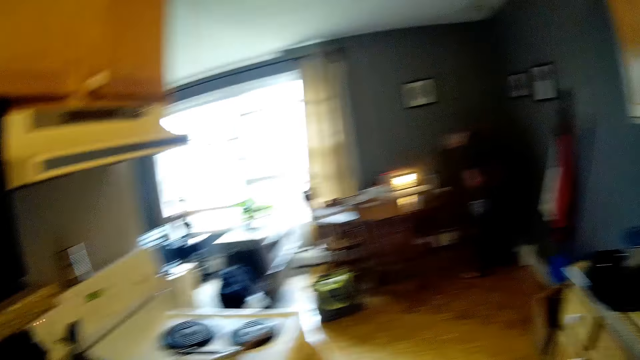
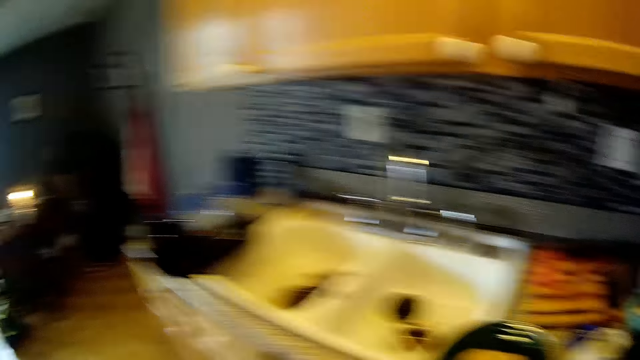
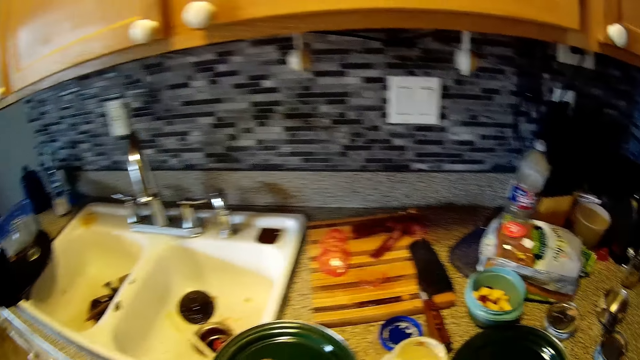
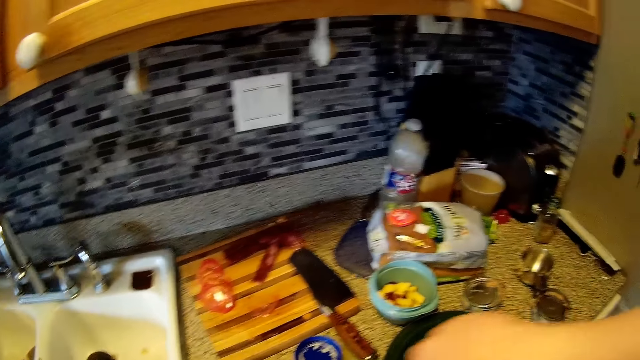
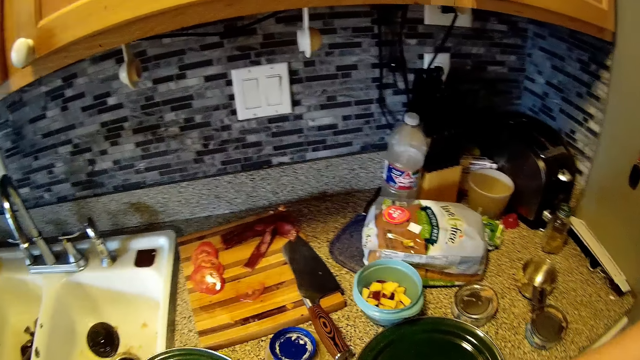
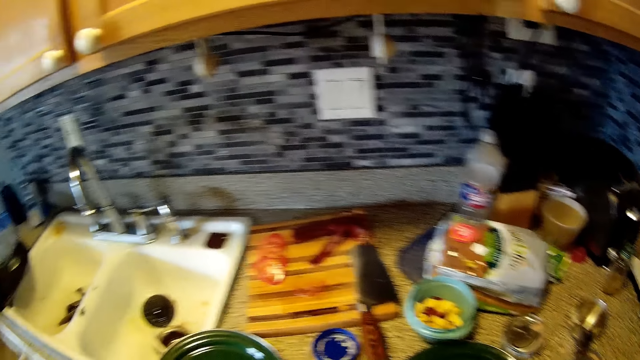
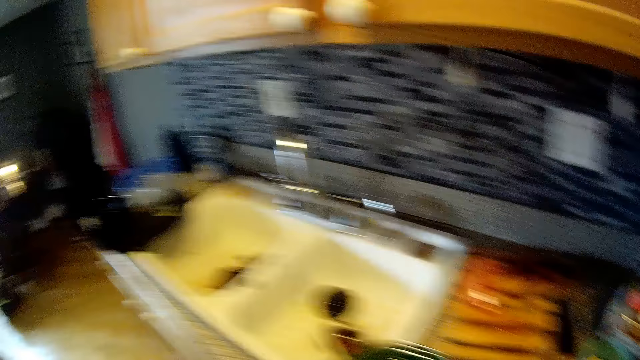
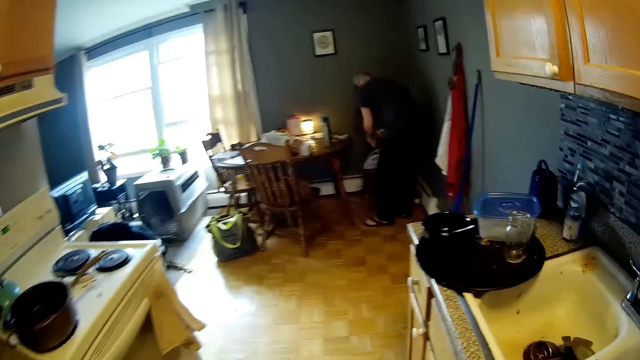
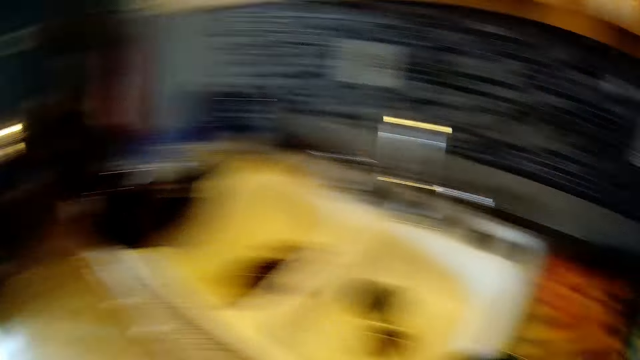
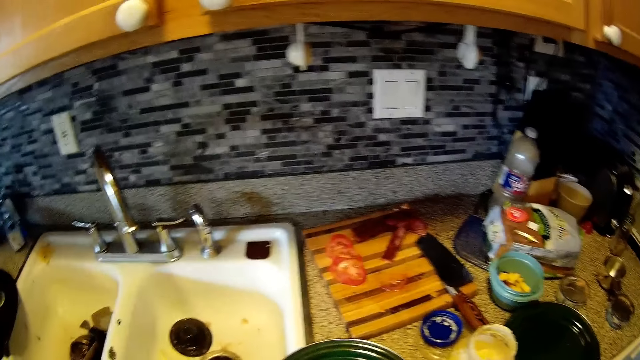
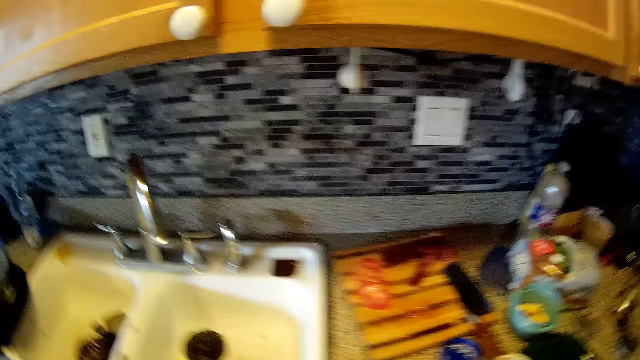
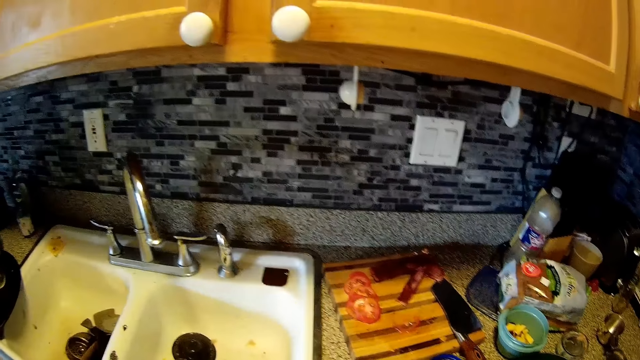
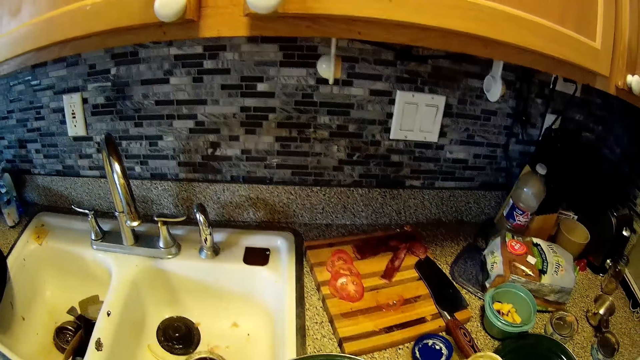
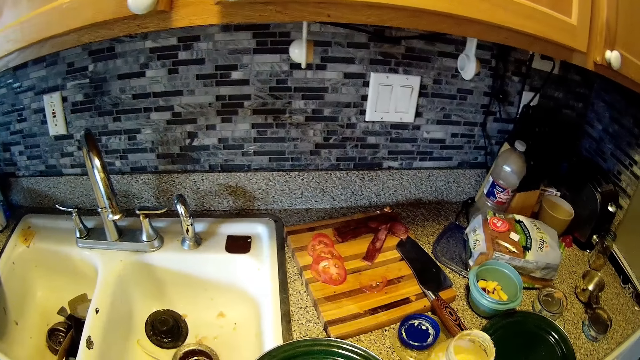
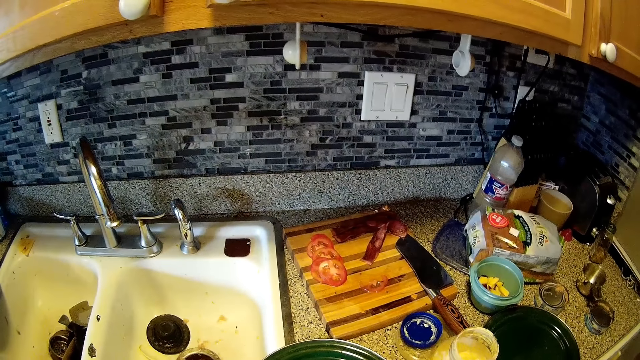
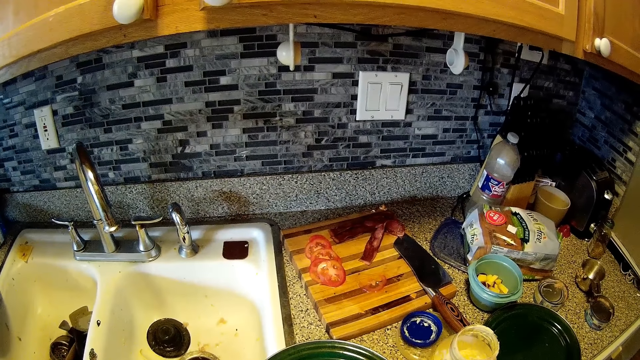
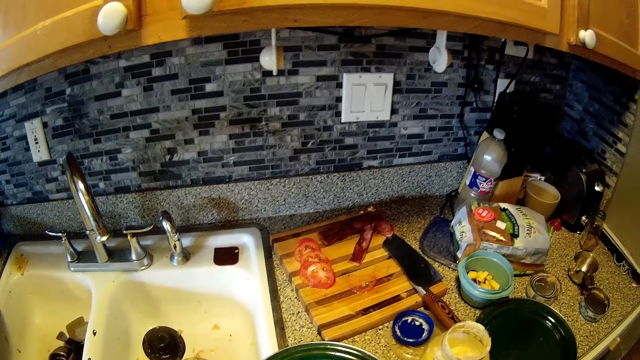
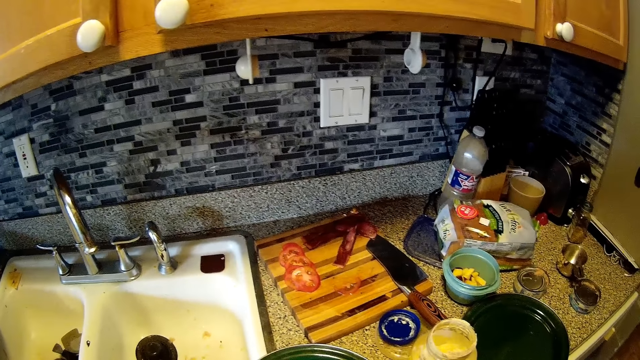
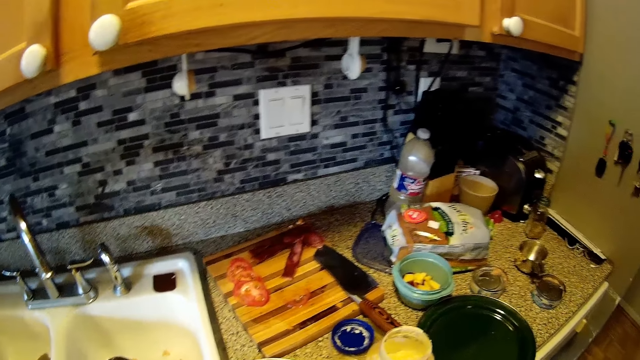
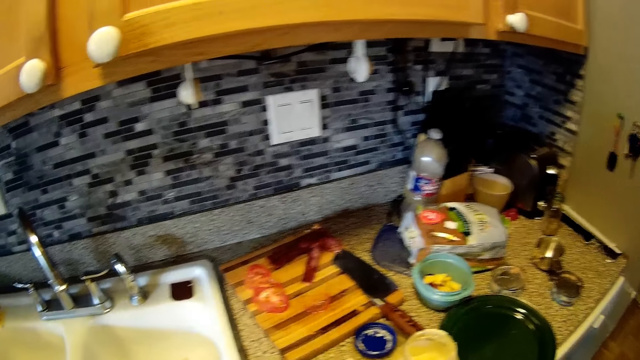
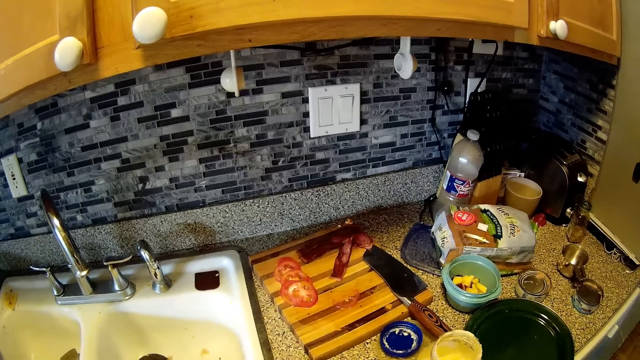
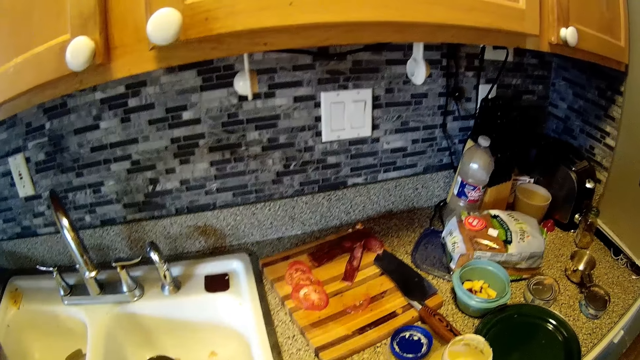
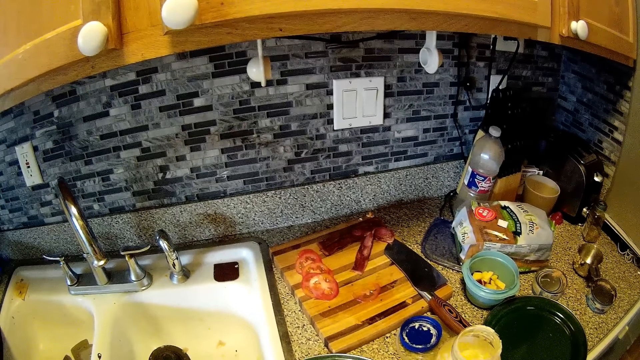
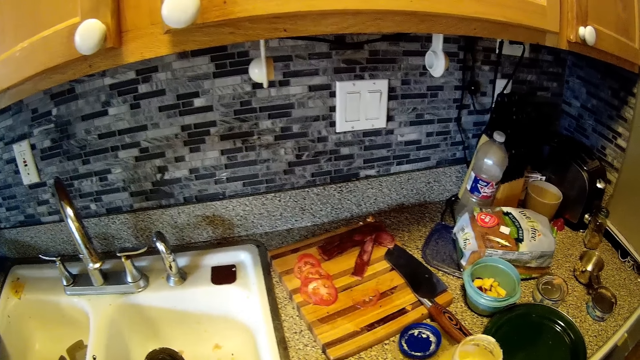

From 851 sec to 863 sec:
The camera wearer holds a knife with her right hand. She picks up the knife. She looks at the table. She interacts with the man. The man walks around. The camera wearer looks around.

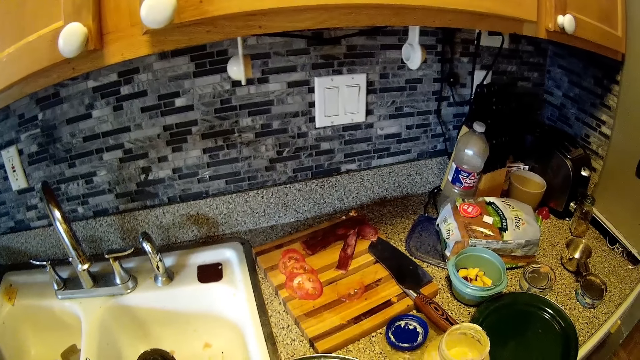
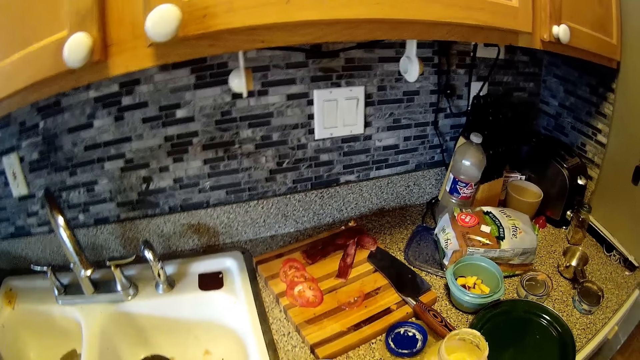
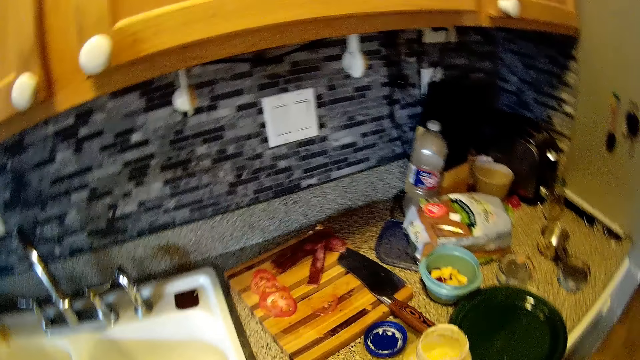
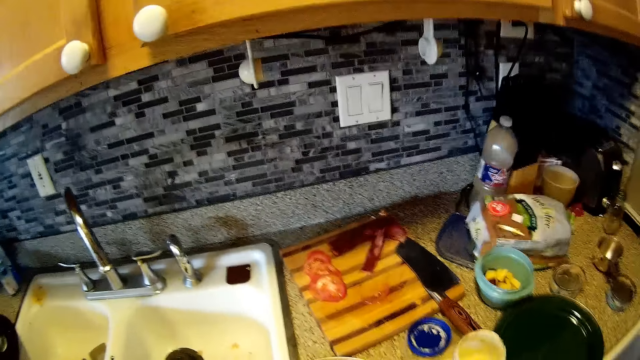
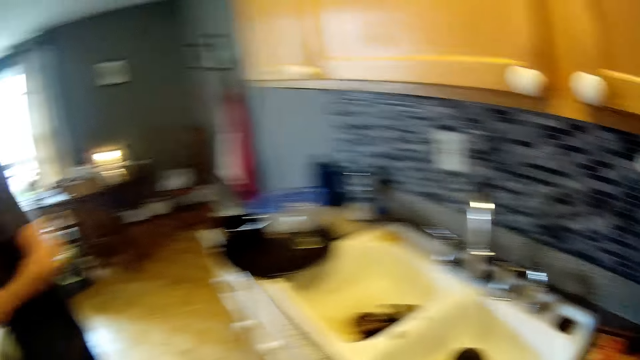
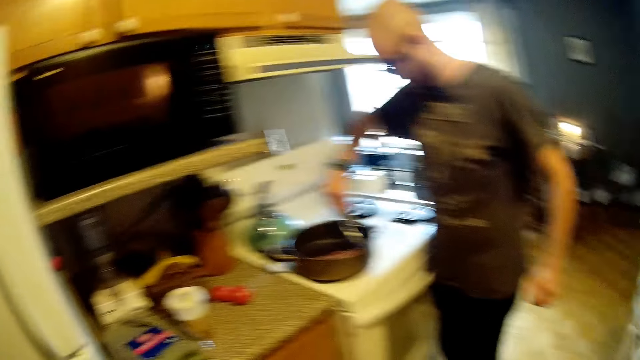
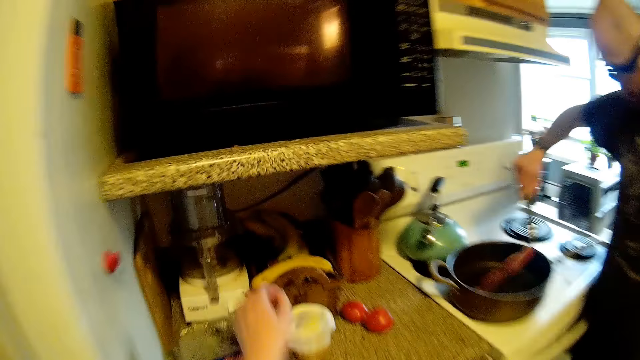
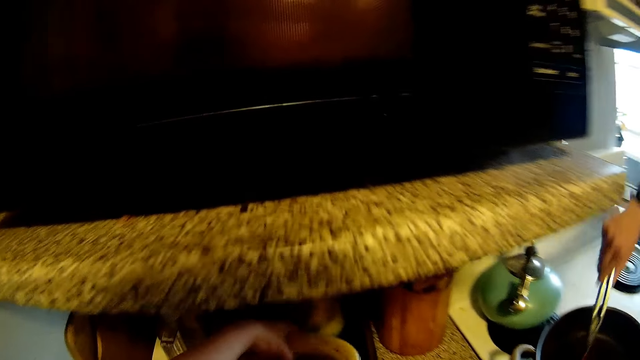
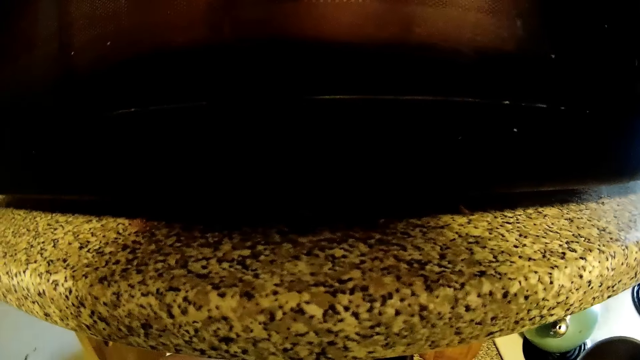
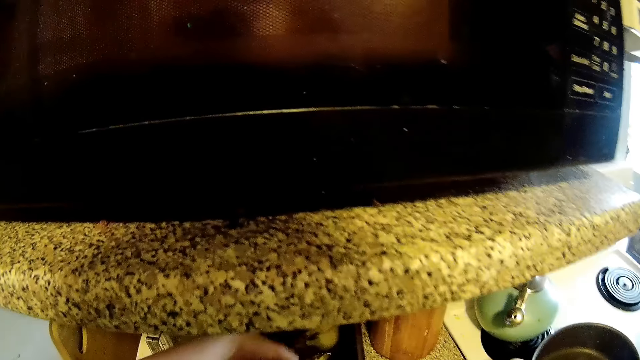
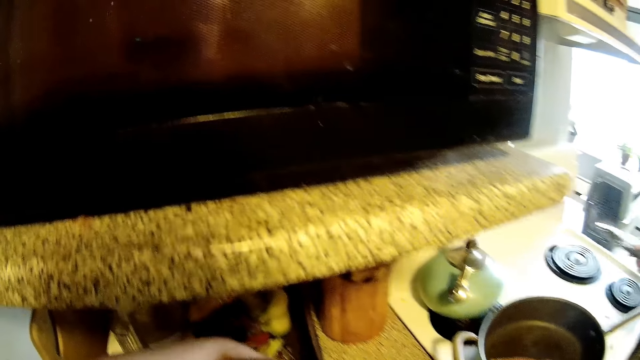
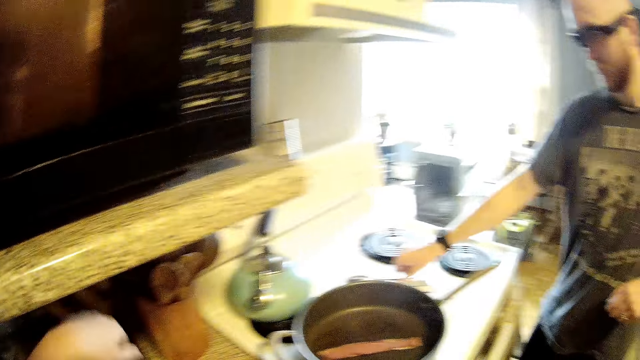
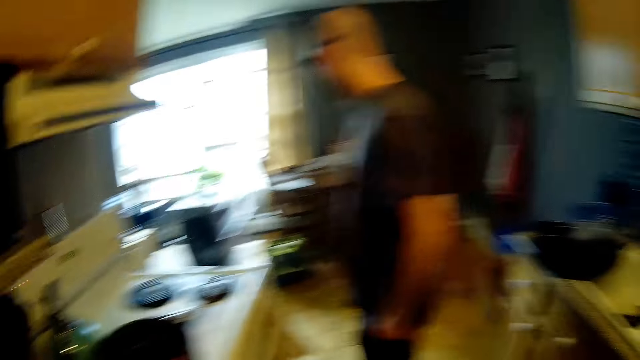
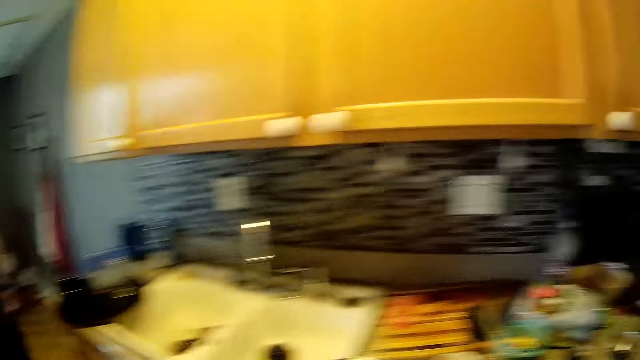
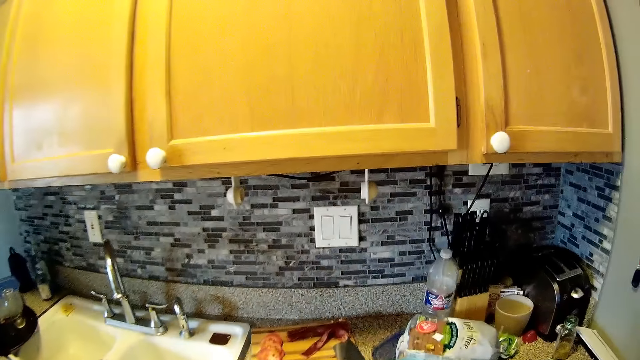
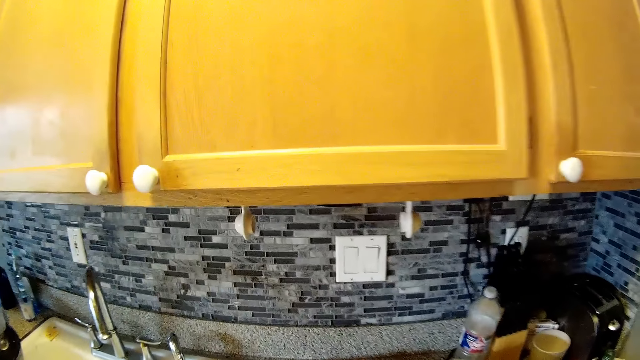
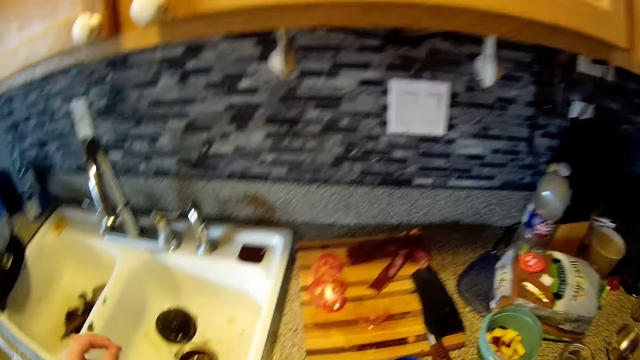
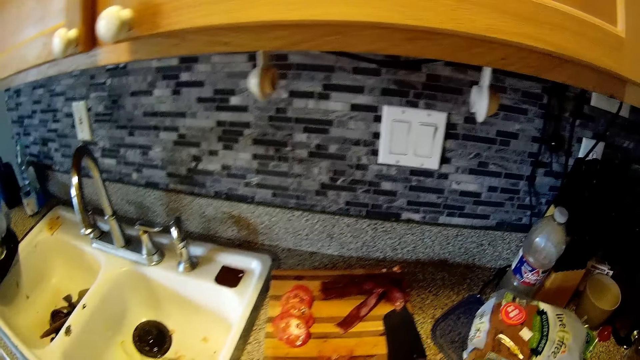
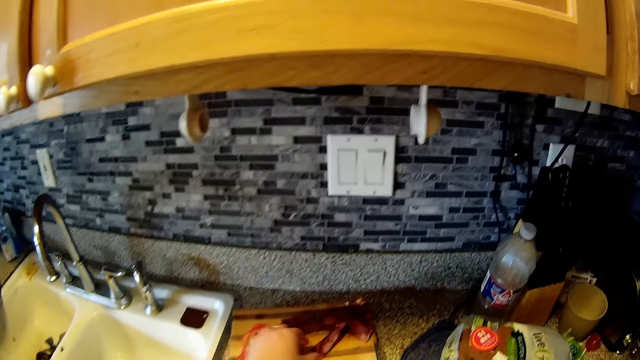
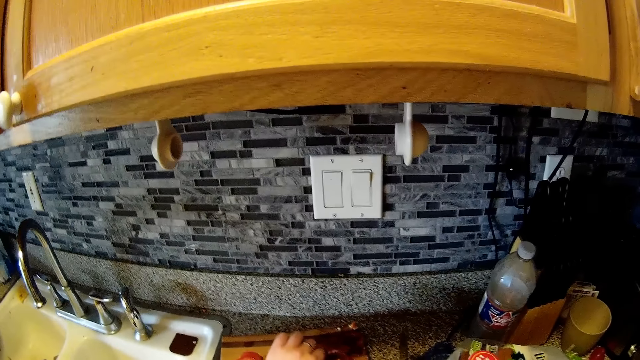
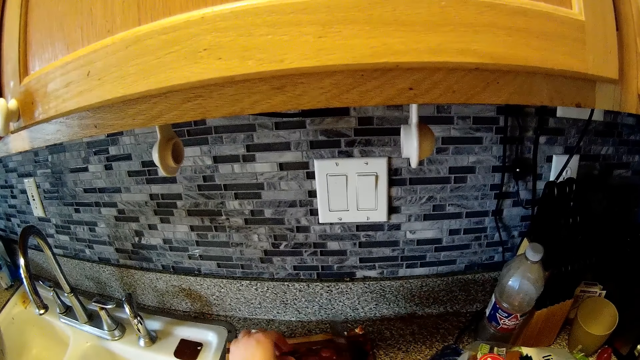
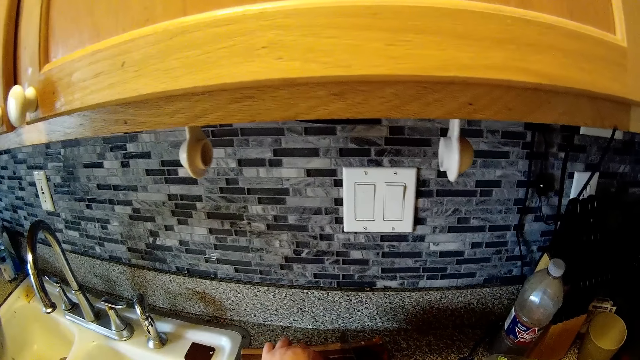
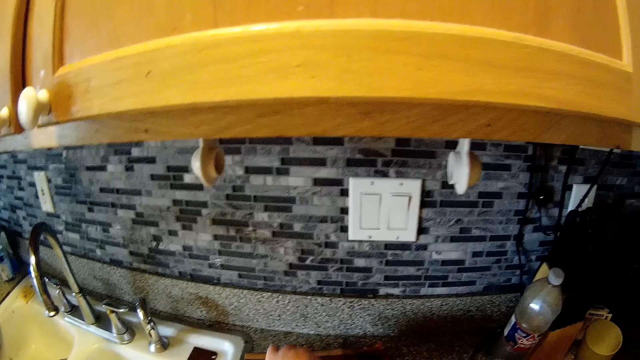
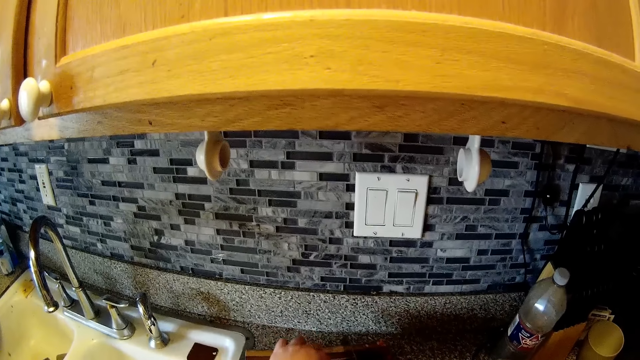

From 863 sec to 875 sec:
The man picks food from the frying pan. He flips bacon in a pot with a food clamp. The camera wearer makes a step and touches the bananas. The man walks around. The camera wearer makes a step and picks up the knife. She holds the bacon on a chopping board with her left hand. She chops meat.
